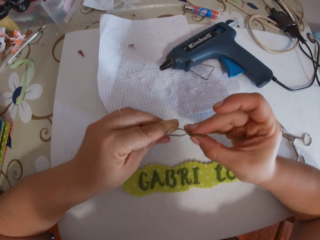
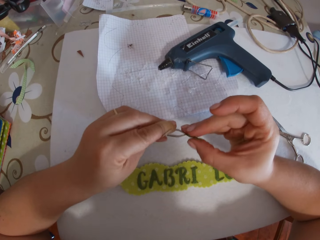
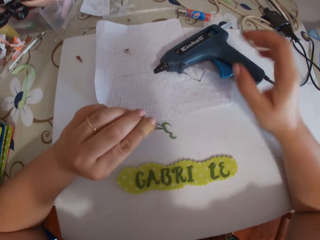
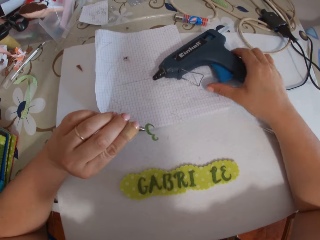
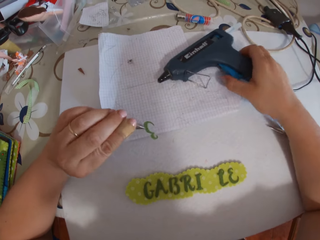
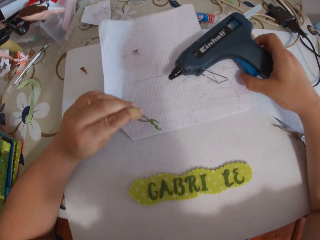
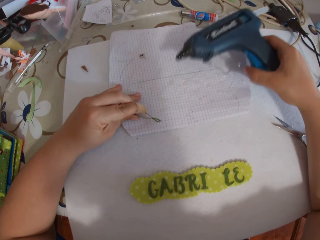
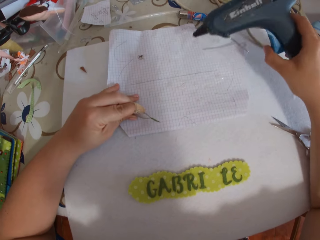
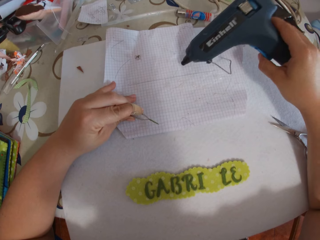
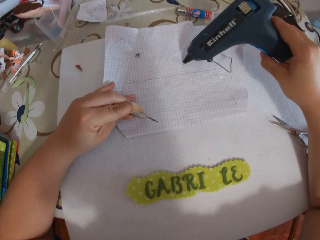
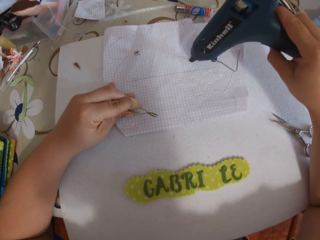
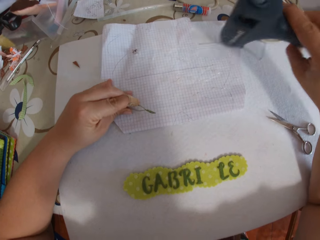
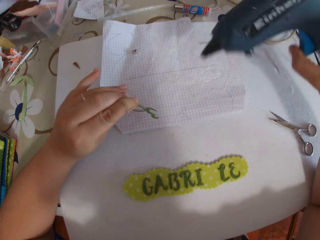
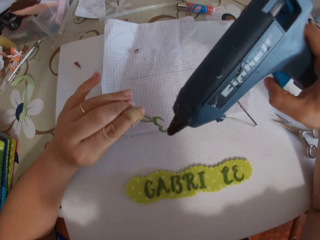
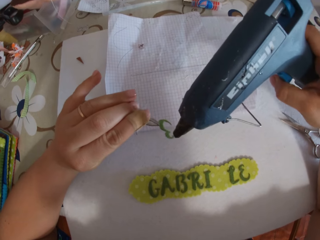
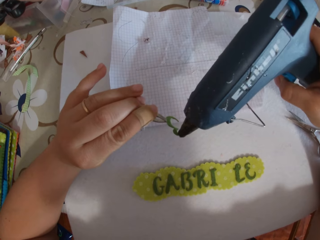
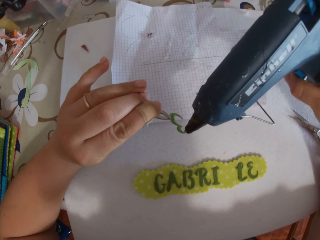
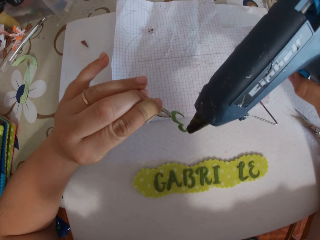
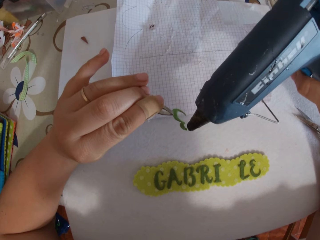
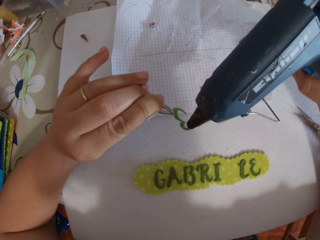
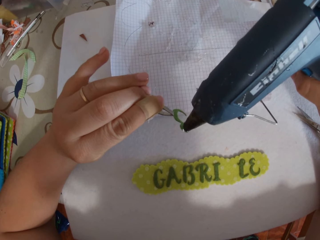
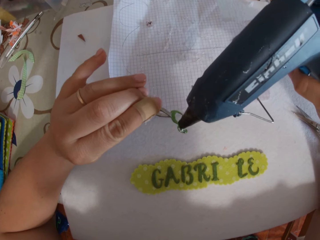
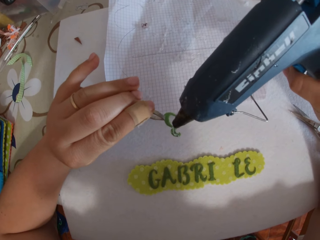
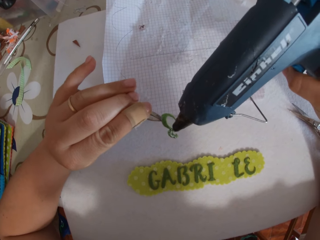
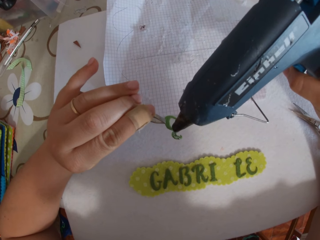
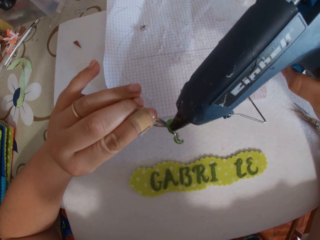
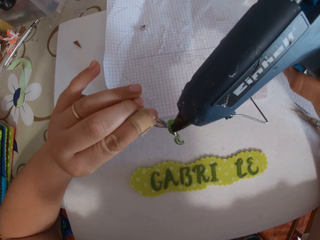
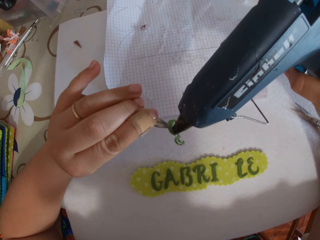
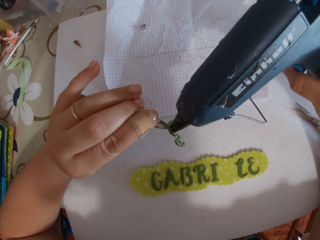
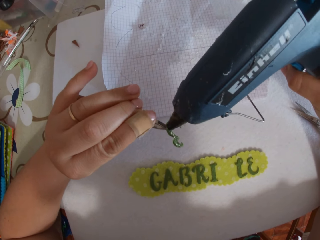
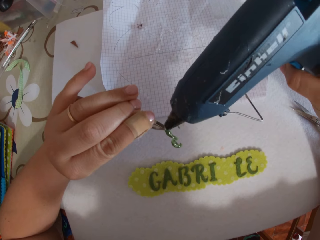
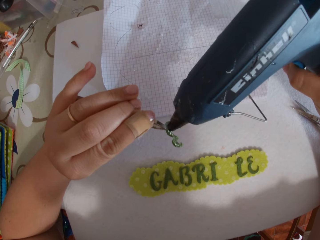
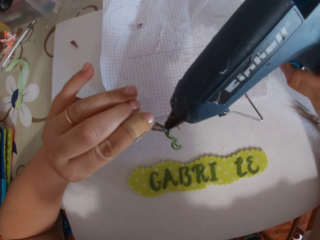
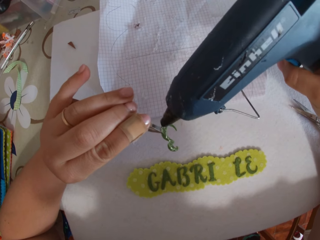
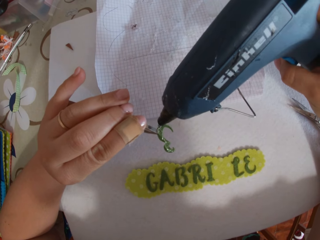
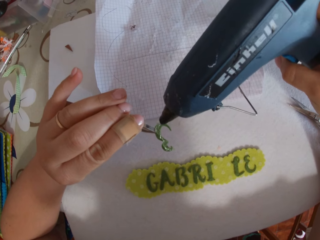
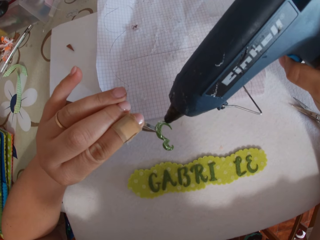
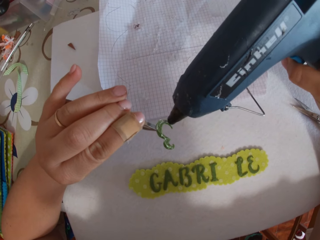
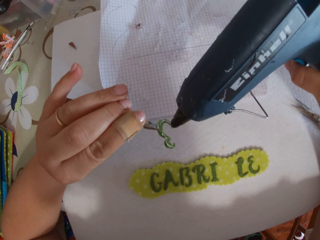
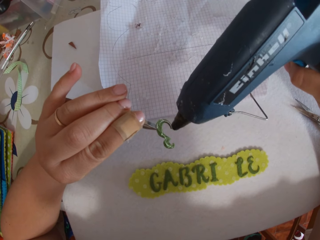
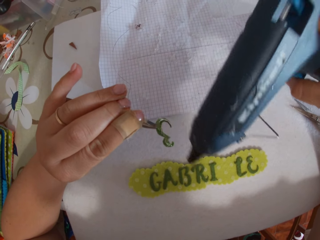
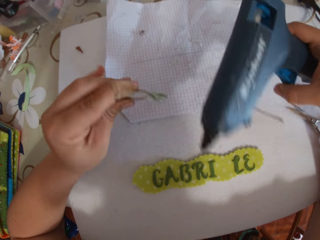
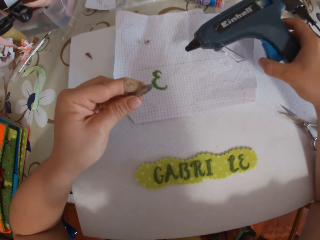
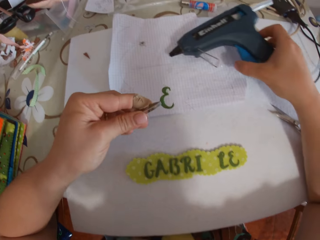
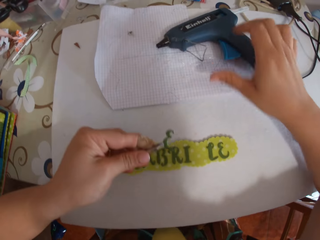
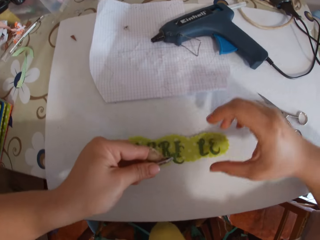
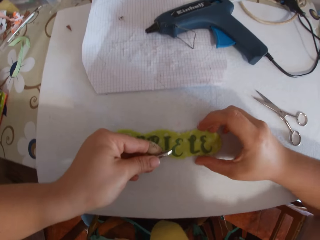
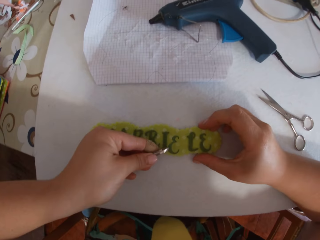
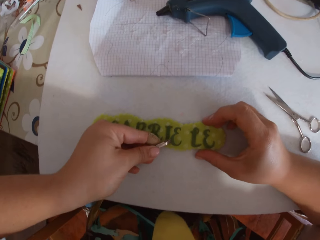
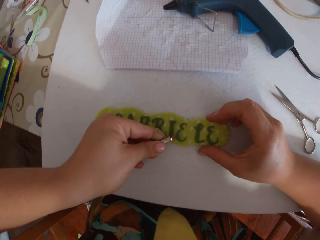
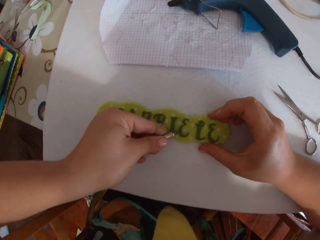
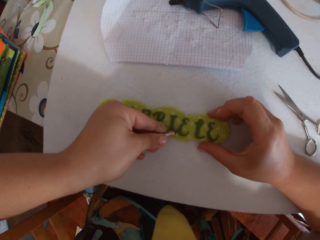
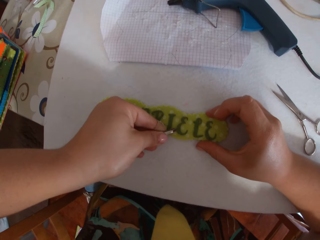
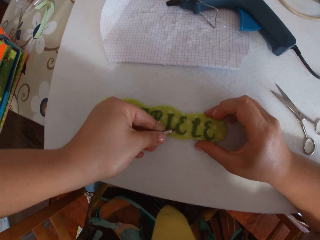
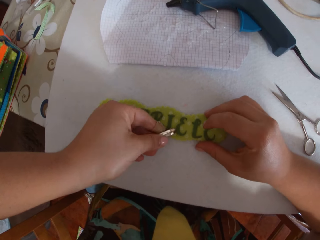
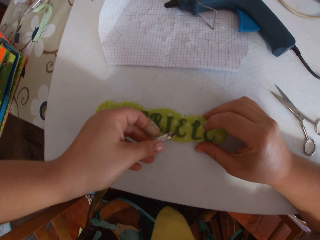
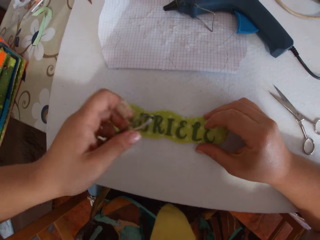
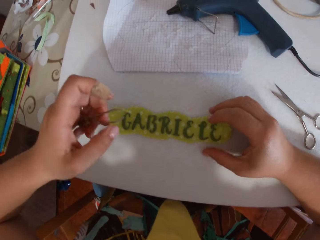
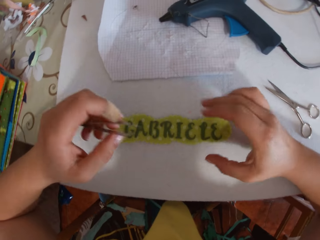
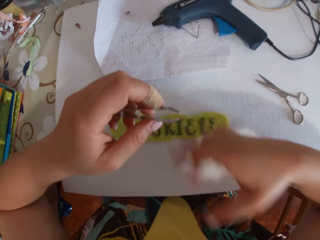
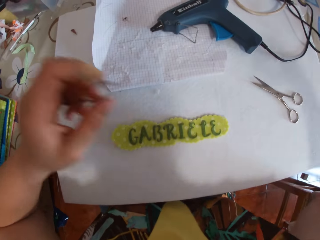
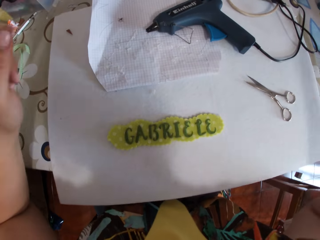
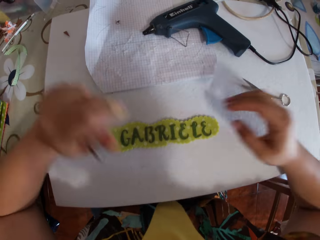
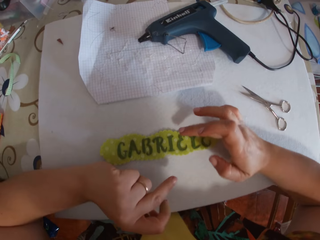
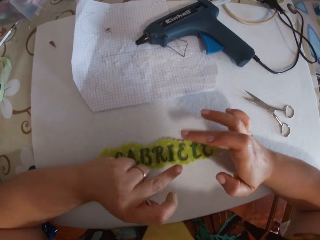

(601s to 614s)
The camera wearer places the letter E on the tweezer on her left hand with her right hand. She picks up the glue gun with her right hand. She glues the letter E with the glue gun on her right hand. She drops the glue gun on the table with her right hand. She holds the sticker with her right hand and places the letter E on the sticker with the tweezer on her left hand. She swipes off glue around the tweezer with her right hand.

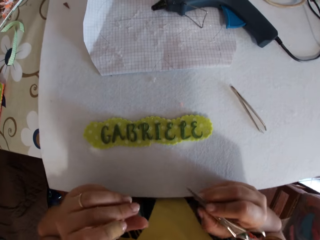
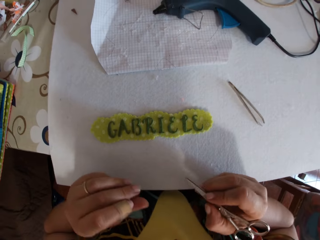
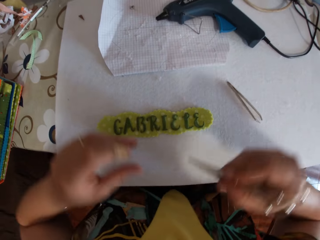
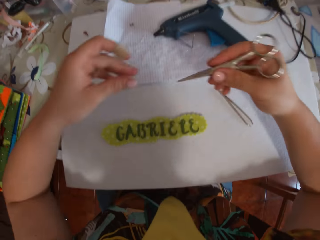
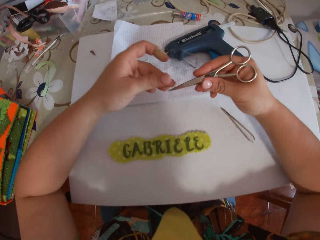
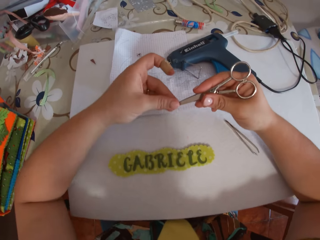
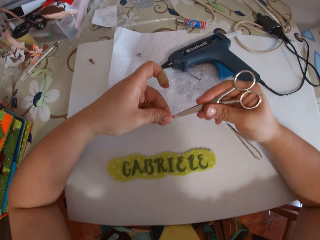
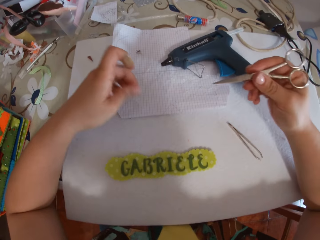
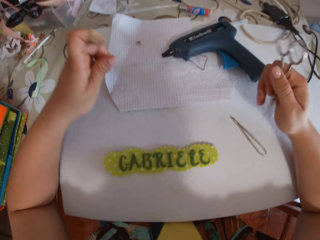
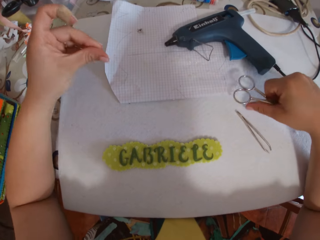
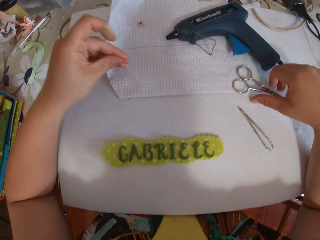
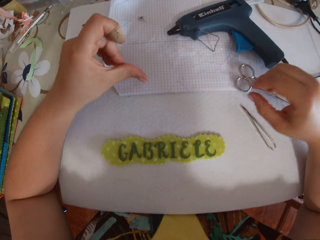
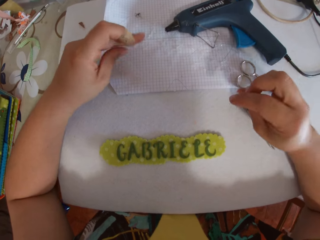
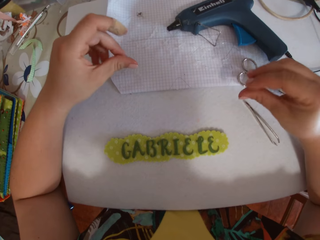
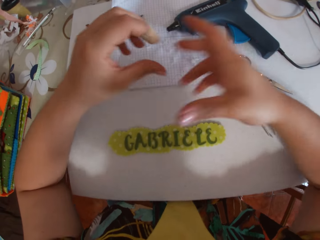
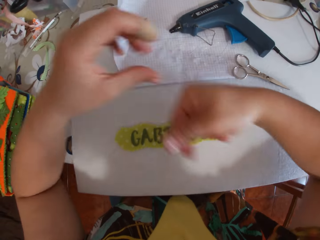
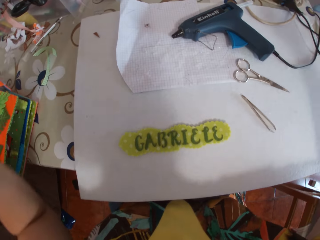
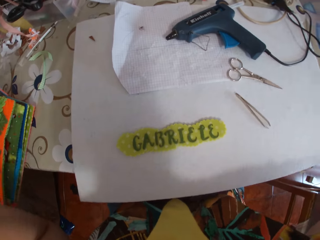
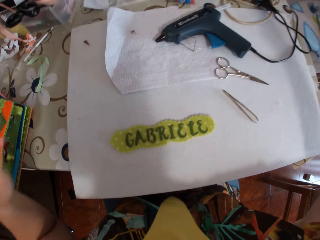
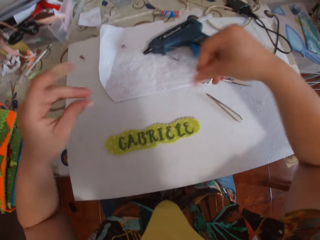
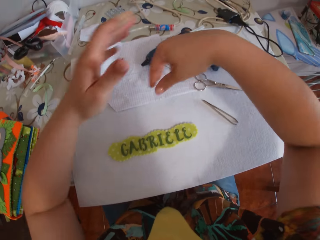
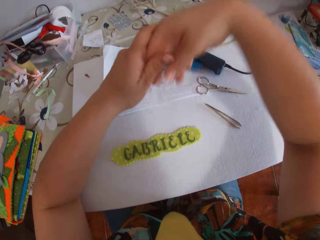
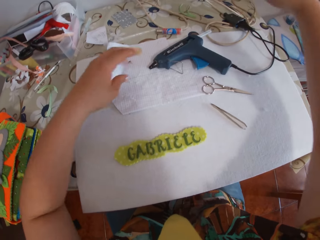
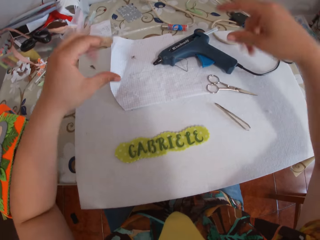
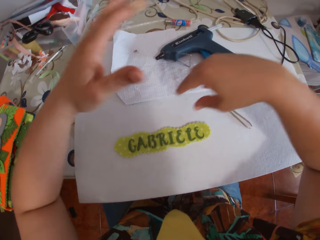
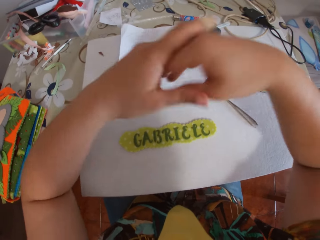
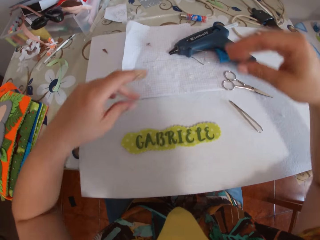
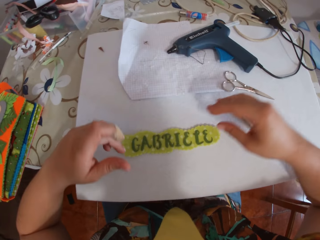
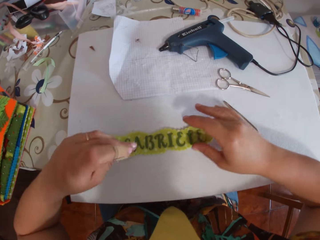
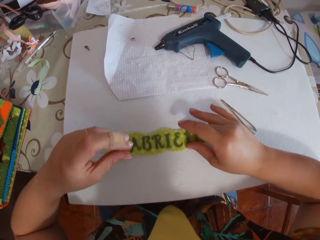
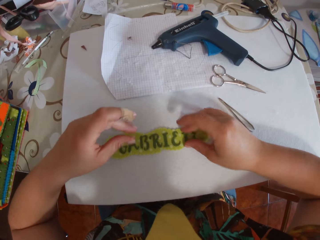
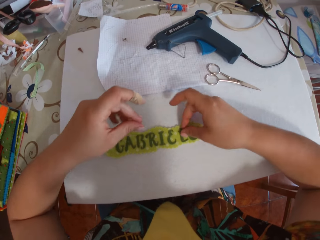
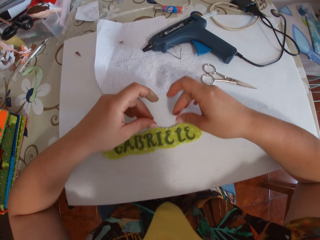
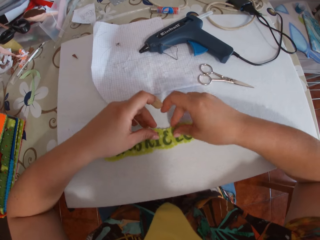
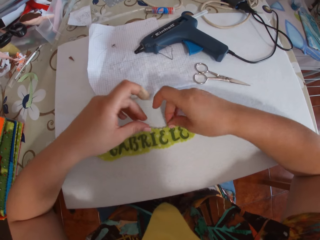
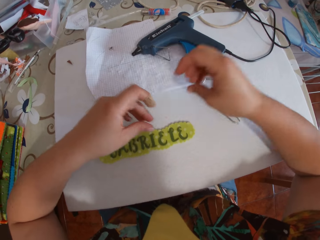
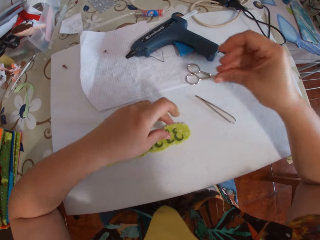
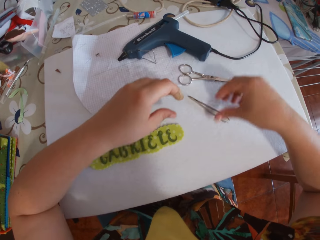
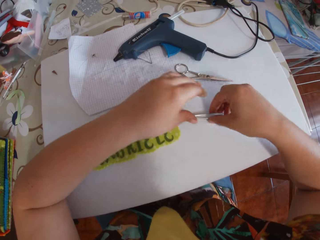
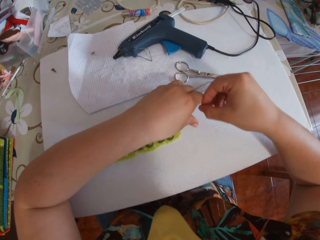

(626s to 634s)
The camera wearer cleans the glue from the scissors with her left hand. She drops the scissors on the table with her right hand. She cleans off glue on her left hand. She swipes the glue around her left hand with her right hand. She cleans the glue on her right hand with her left hand. She swipes the glue on the sticker with her right hand. She touches the letters on the name tag.
